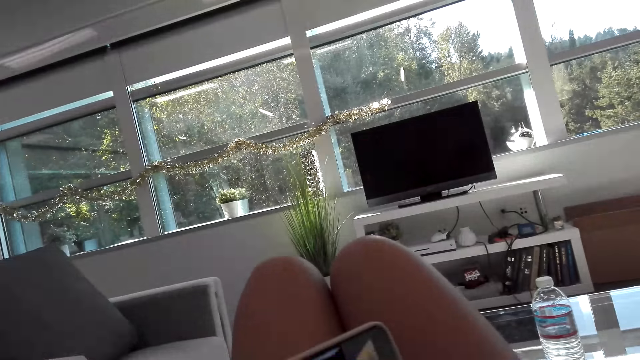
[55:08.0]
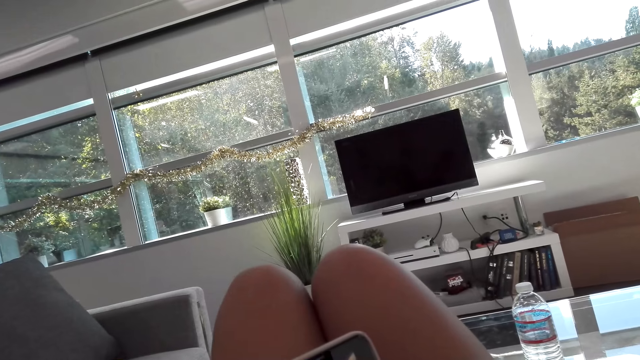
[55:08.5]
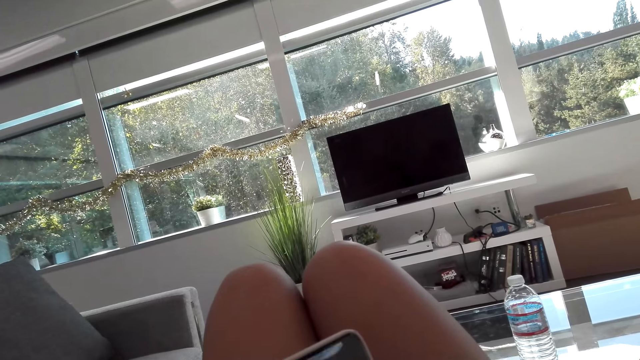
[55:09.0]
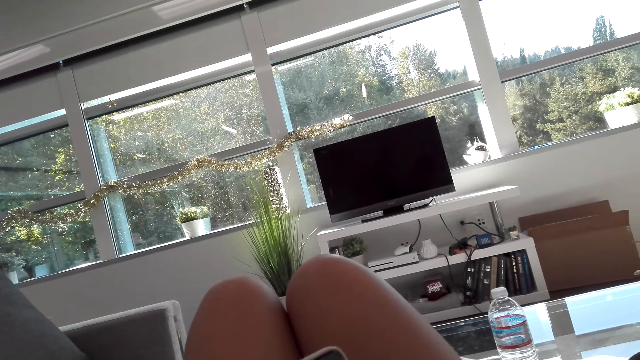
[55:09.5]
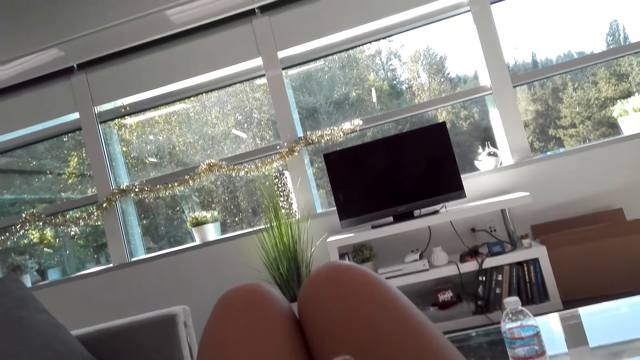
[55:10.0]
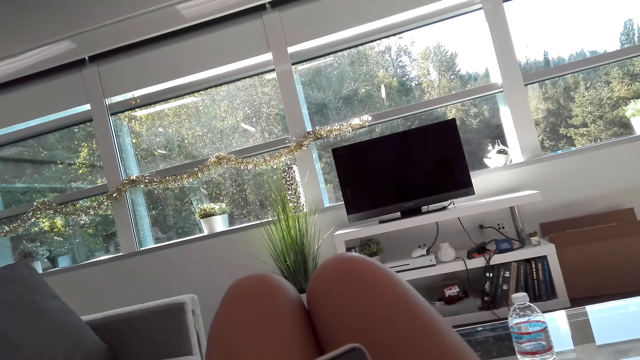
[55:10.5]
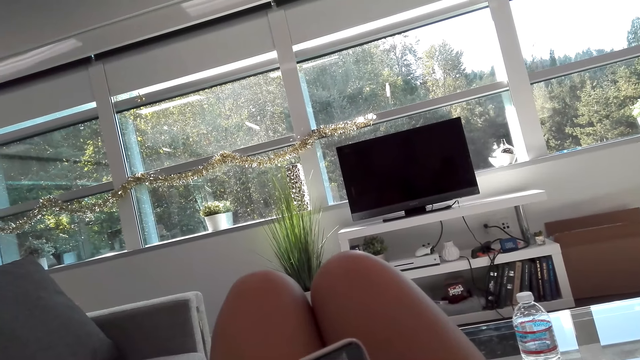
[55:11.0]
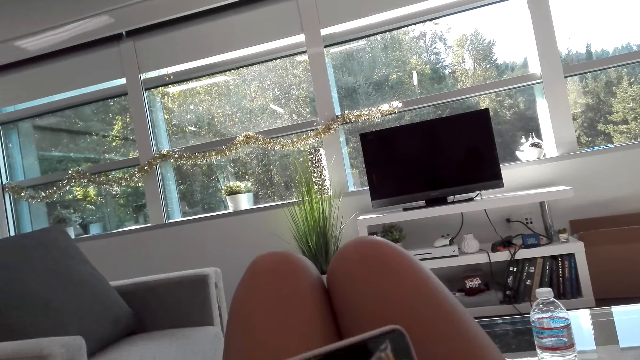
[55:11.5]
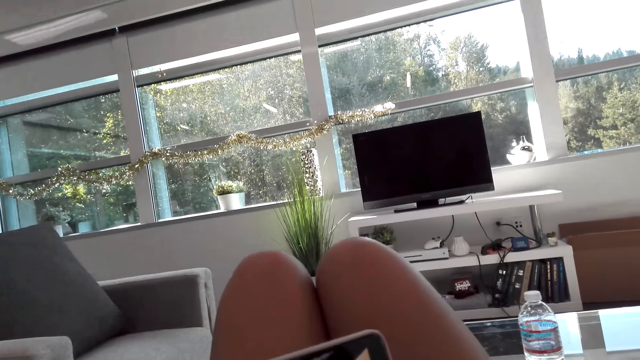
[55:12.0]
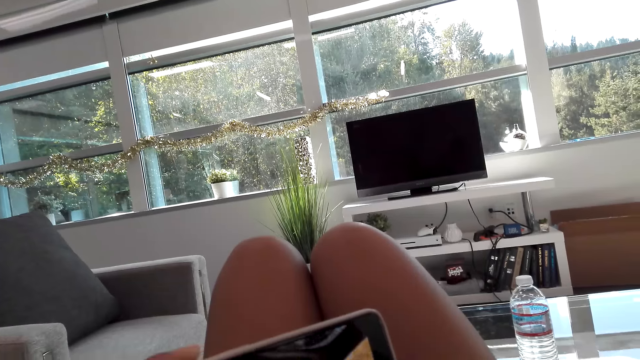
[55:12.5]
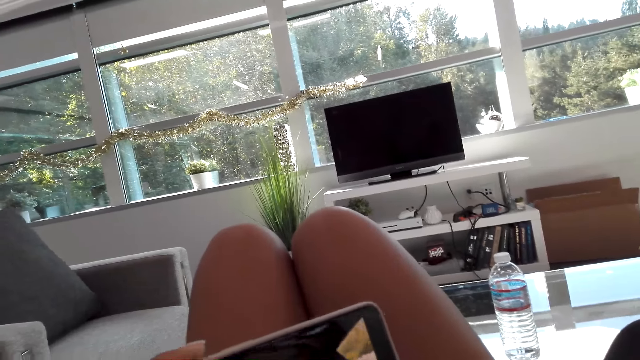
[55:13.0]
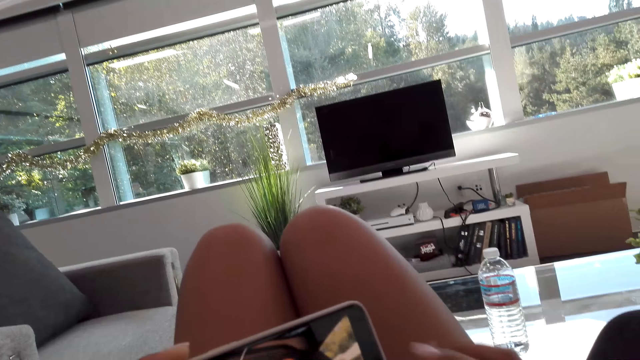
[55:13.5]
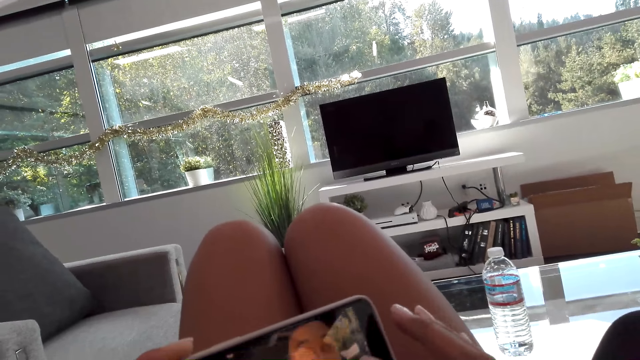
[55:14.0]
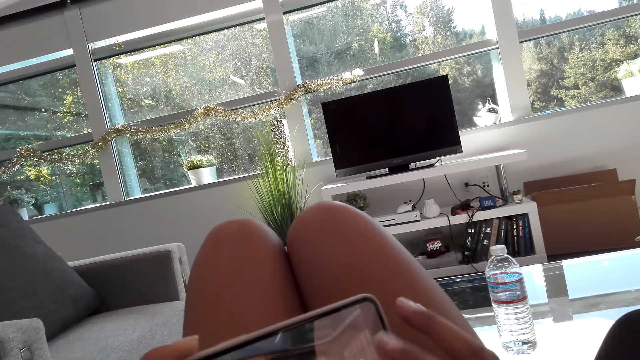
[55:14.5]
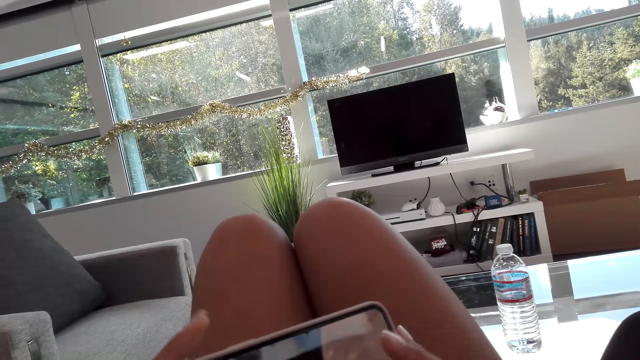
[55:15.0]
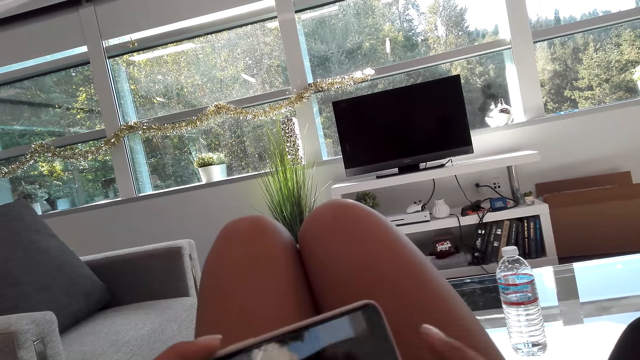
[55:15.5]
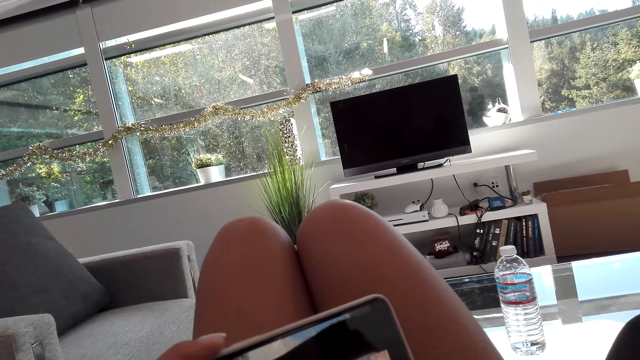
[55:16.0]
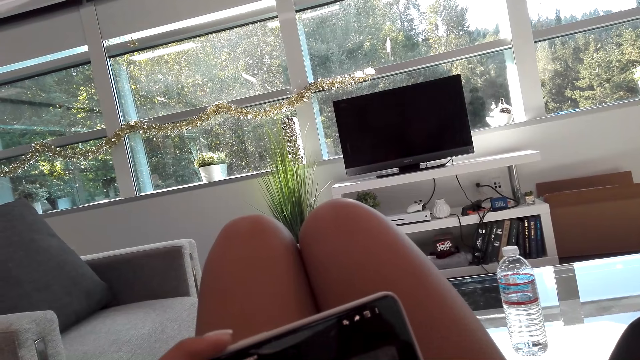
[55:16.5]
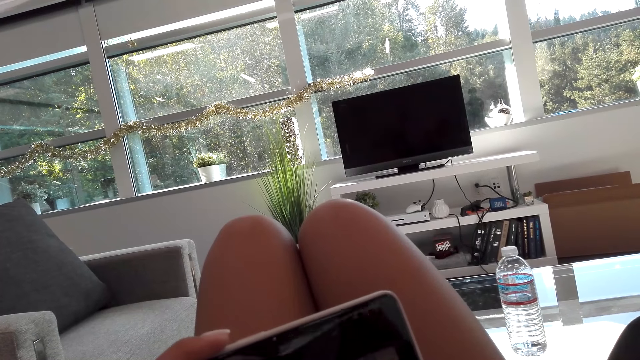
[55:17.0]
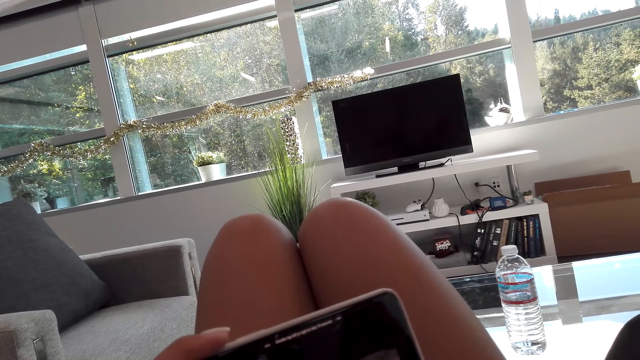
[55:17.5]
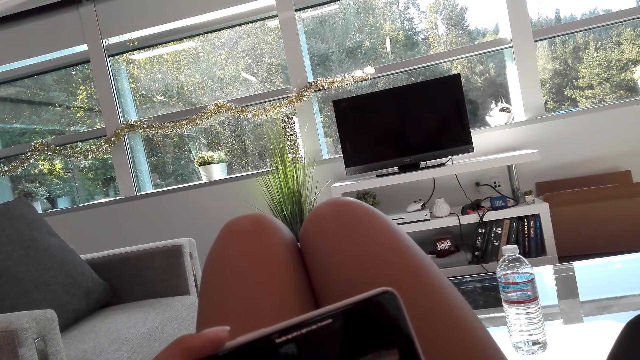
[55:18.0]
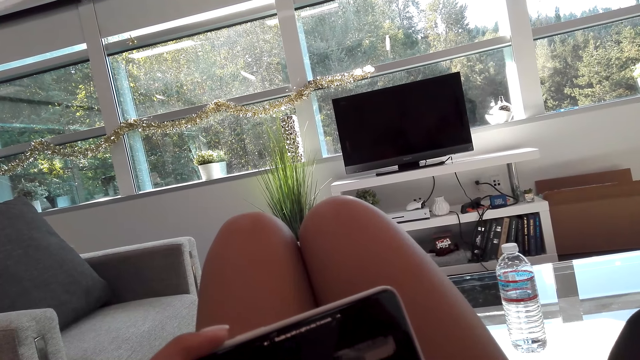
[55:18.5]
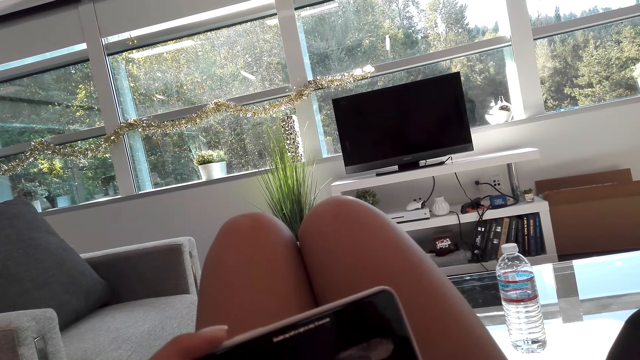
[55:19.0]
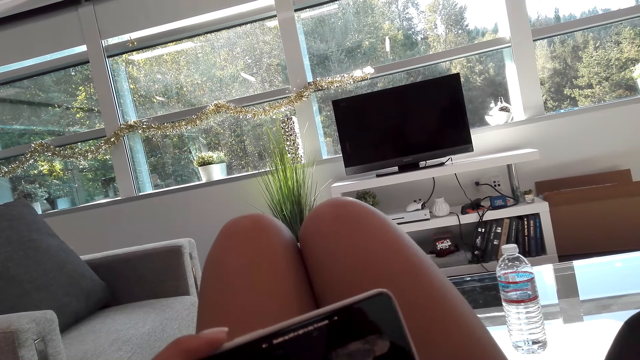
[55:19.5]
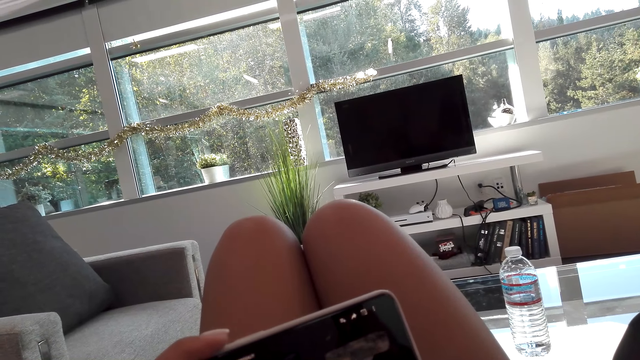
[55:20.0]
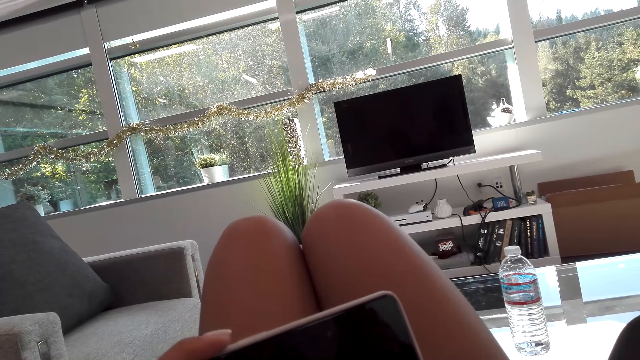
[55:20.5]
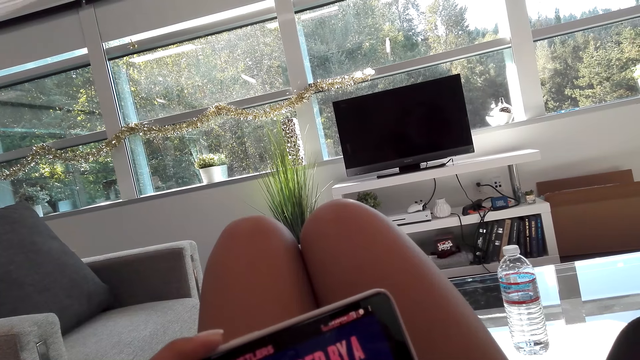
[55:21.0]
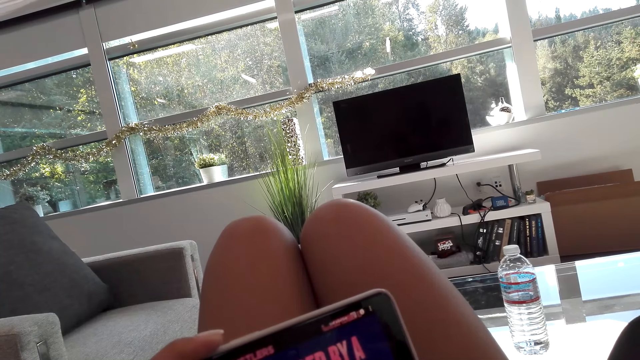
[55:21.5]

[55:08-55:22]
The camera wearer watches on the phone. A woman talks to the camera wearer. The camera wearer operates the phone. The woman talks to the camera wearer. The camera wearer watches on the phone.

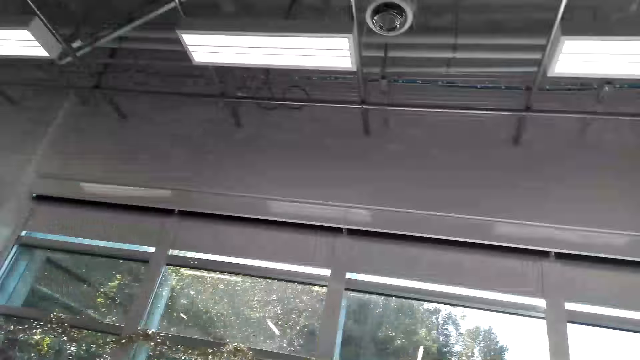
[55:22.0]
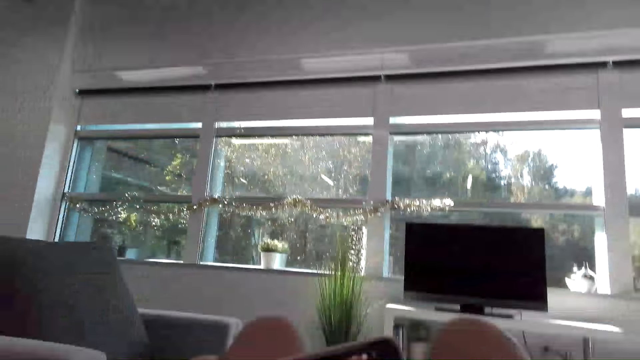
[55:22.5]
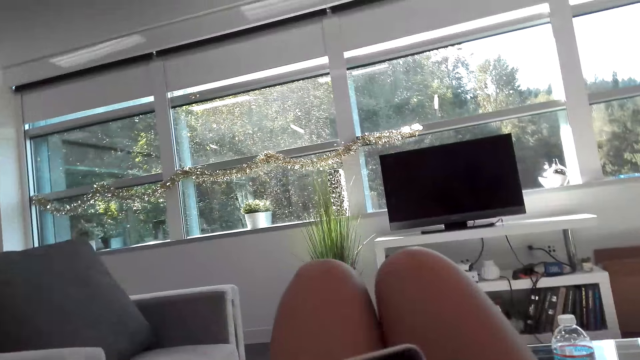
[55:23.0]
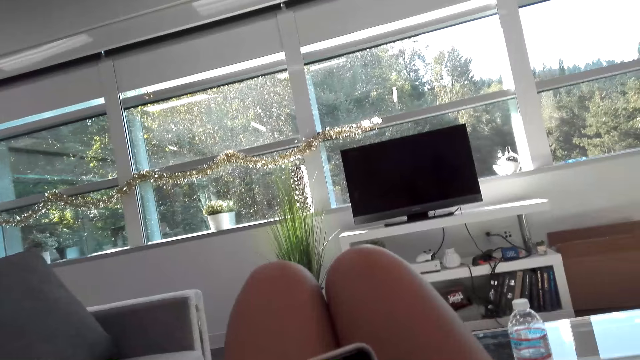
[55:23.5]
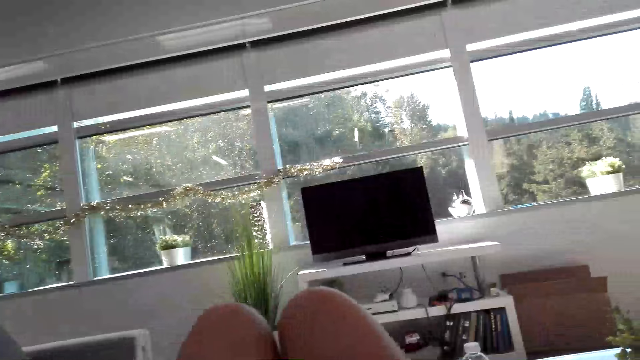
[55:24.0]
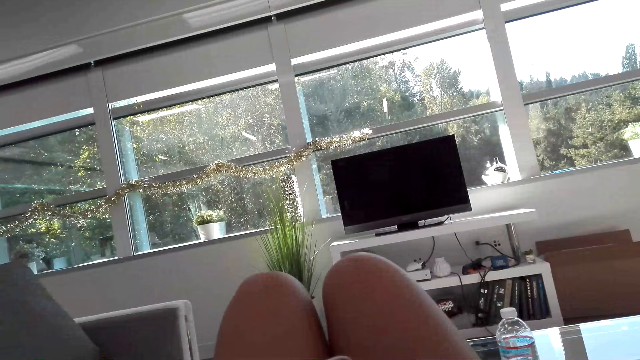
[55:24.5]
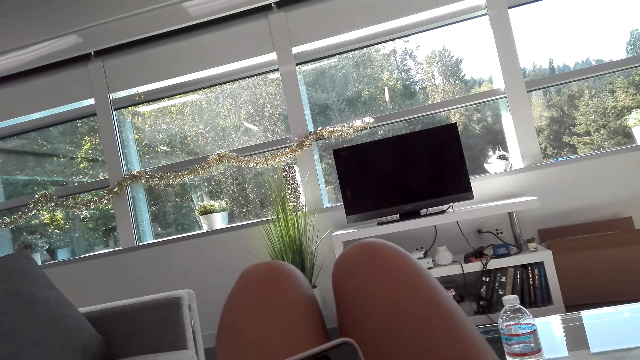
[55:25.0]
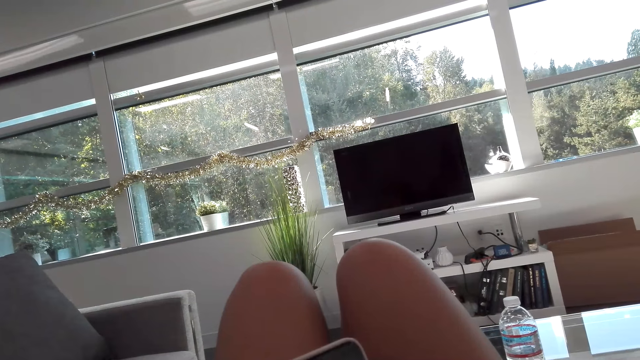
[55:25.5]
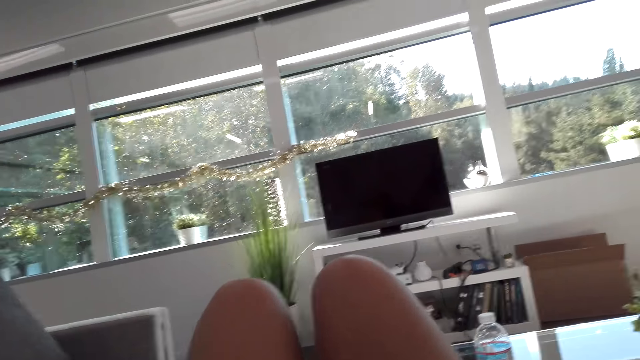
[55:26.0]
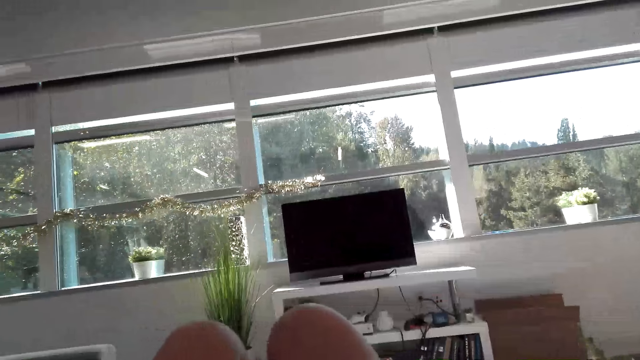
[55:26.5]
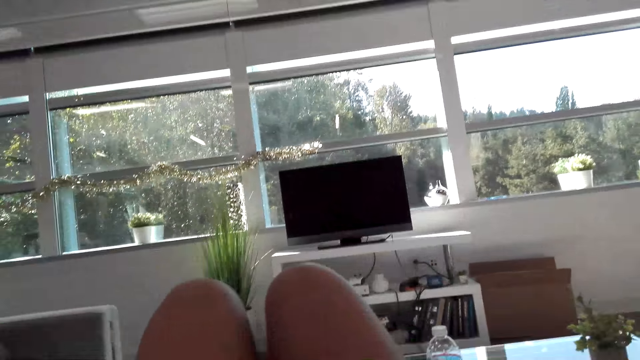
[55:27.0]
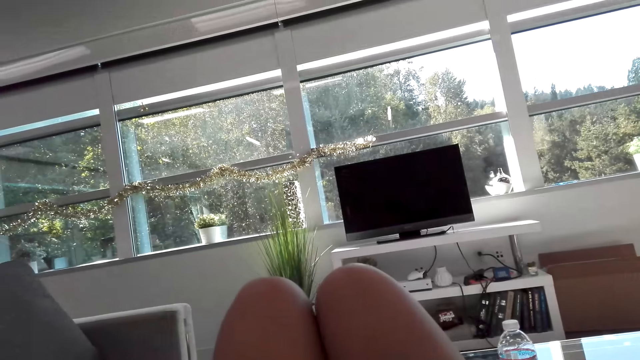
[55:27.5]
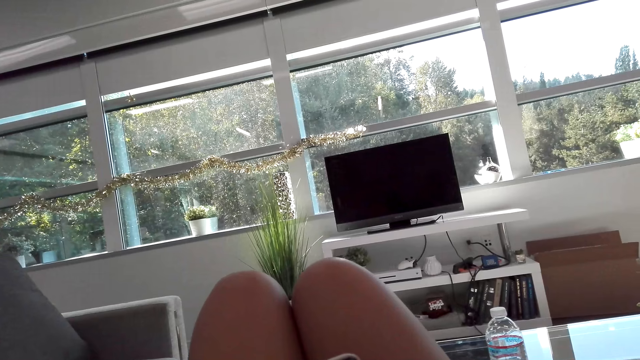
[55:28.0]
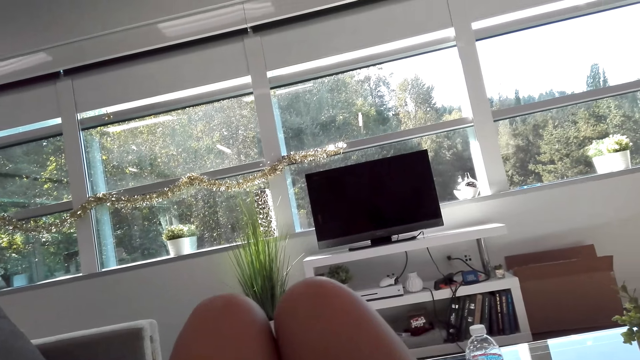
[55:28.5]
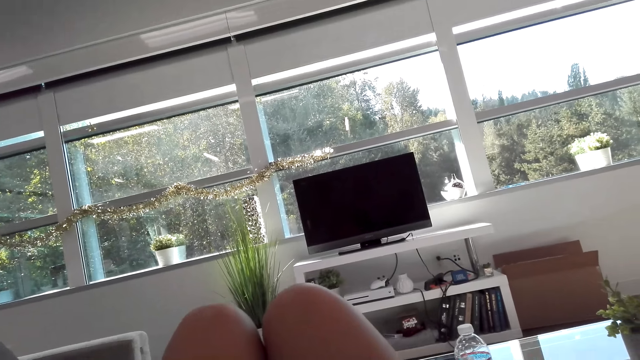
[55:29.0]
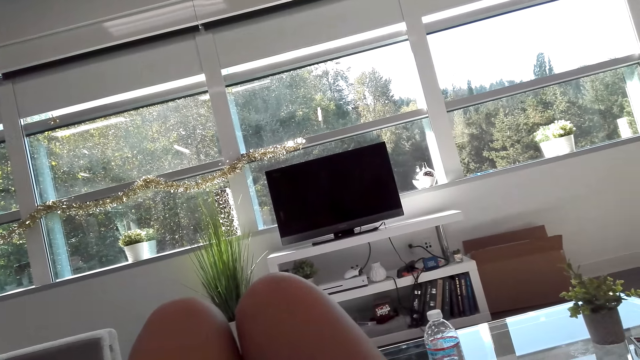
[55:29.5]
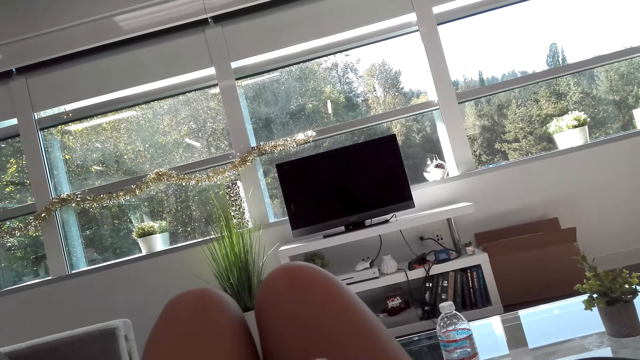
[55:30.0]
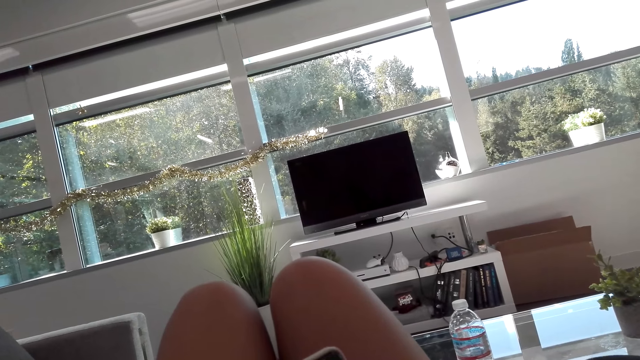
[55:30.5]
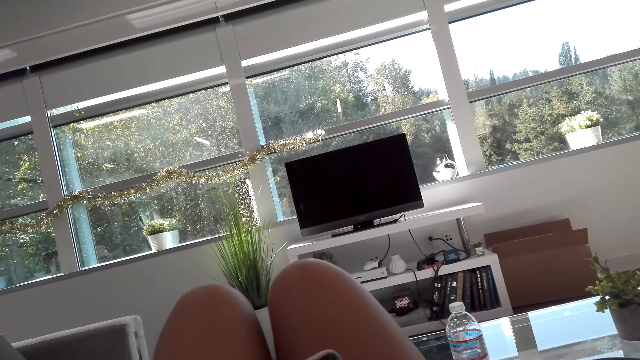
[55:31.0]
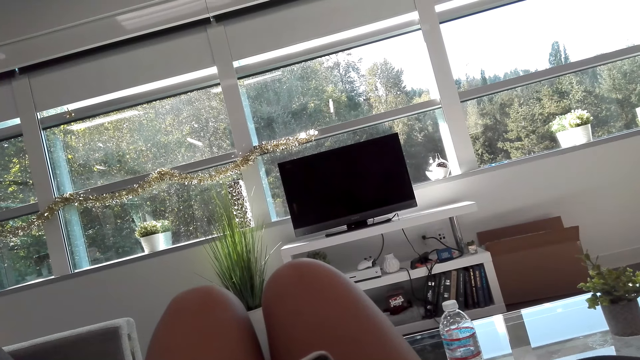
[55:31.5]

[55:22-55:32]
The camera wearer looks at a woman. The woman talks to the camera wearer.
